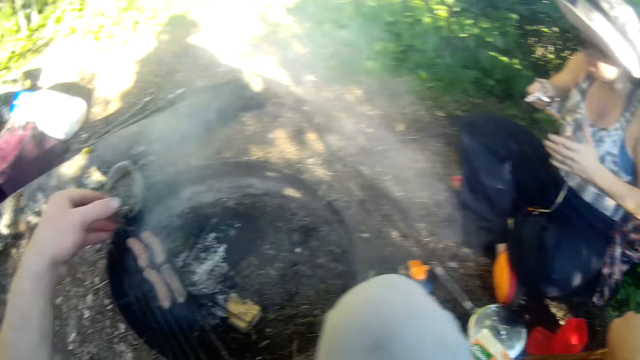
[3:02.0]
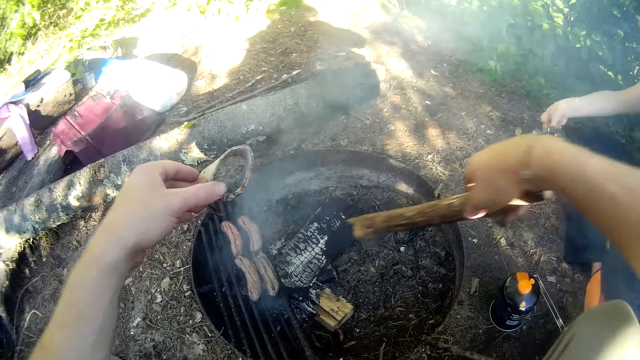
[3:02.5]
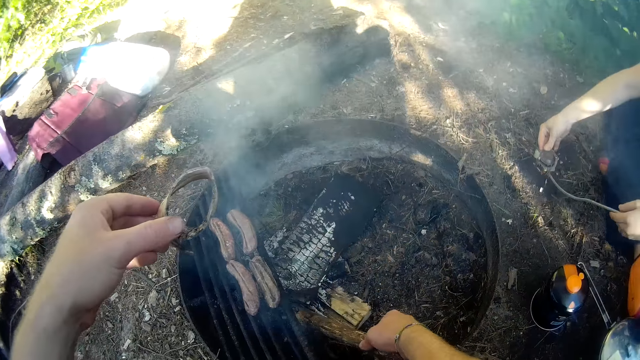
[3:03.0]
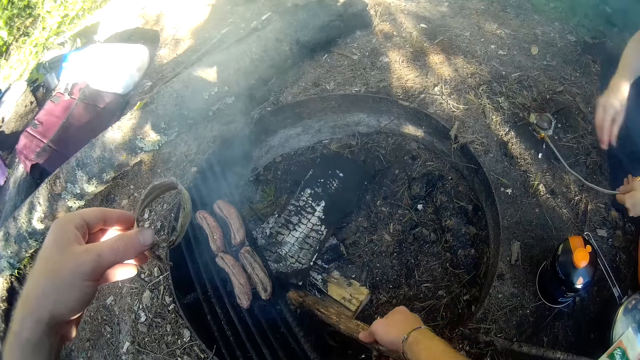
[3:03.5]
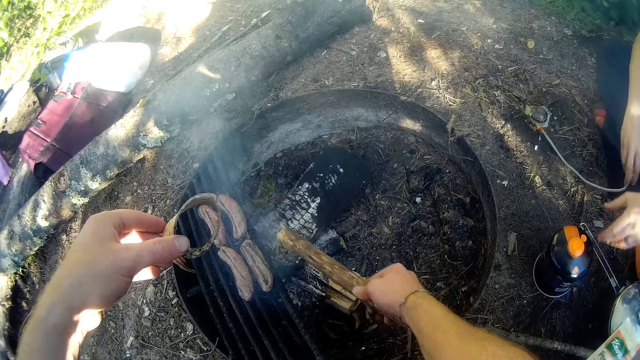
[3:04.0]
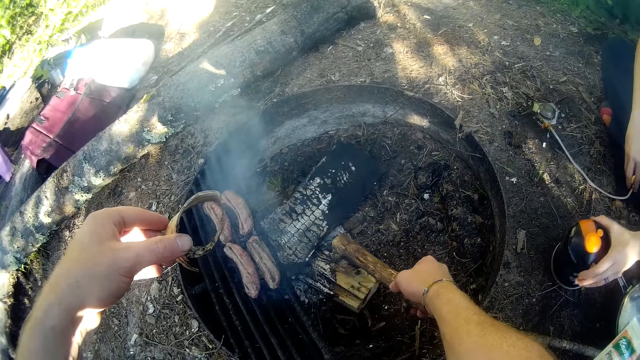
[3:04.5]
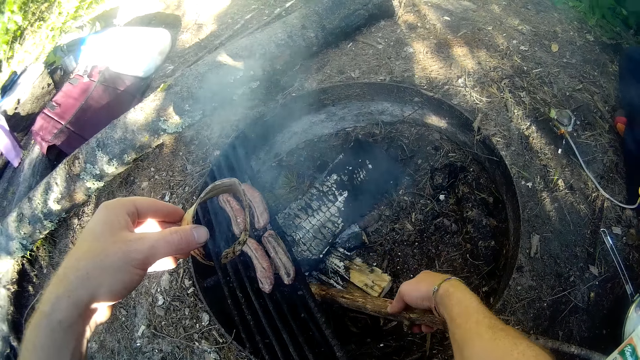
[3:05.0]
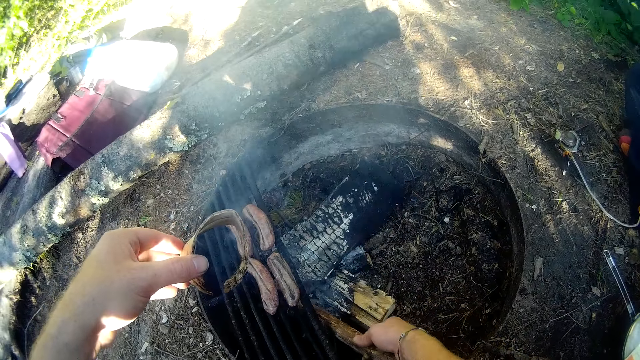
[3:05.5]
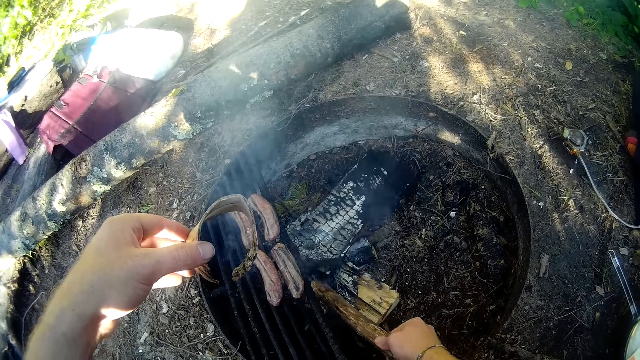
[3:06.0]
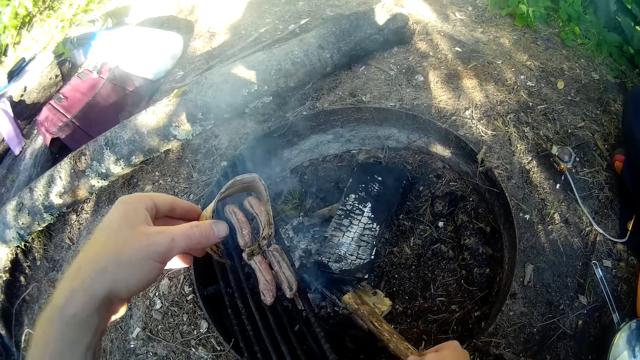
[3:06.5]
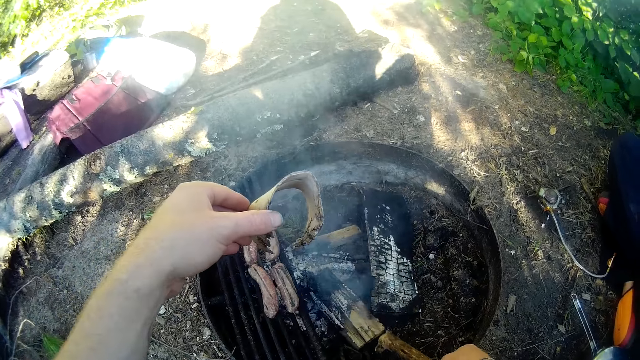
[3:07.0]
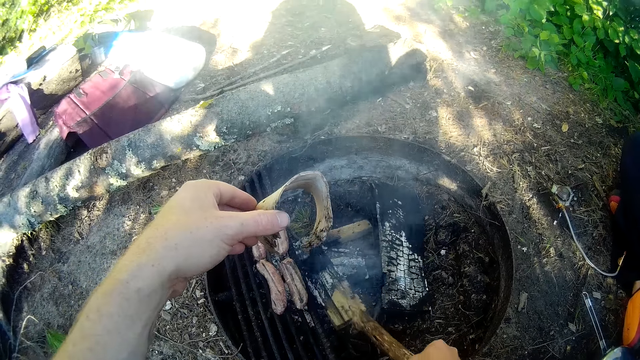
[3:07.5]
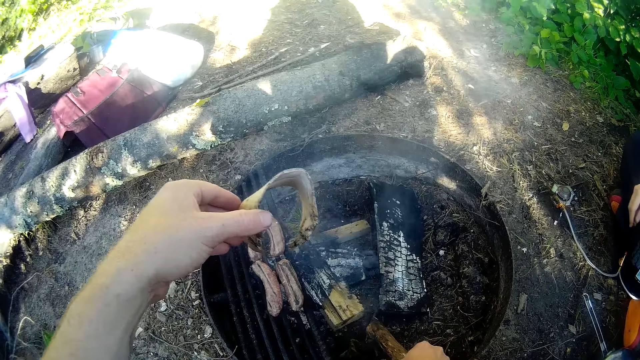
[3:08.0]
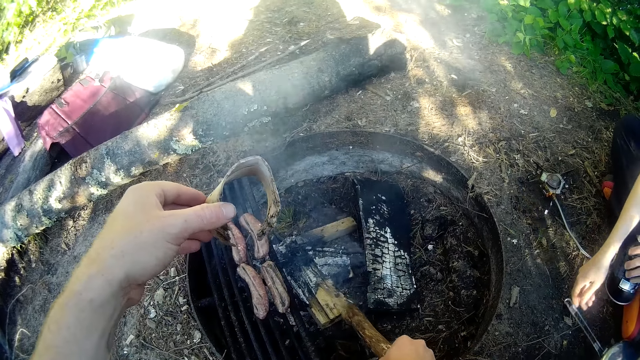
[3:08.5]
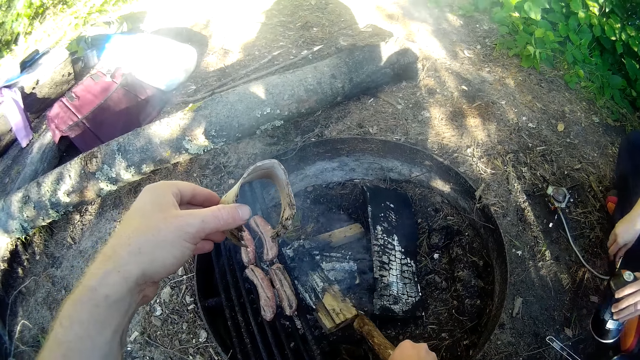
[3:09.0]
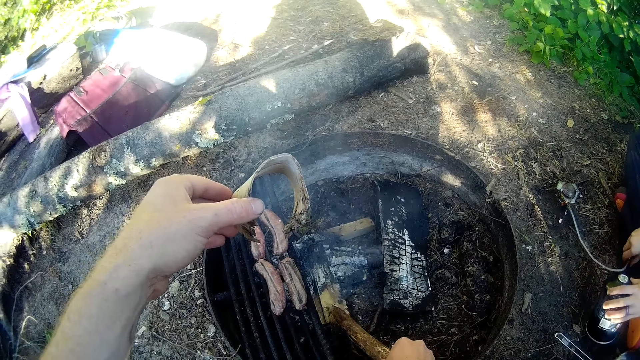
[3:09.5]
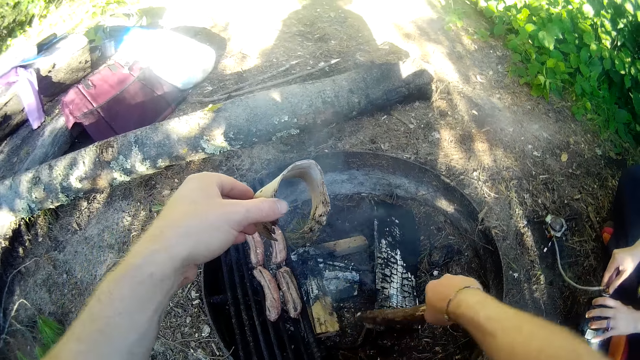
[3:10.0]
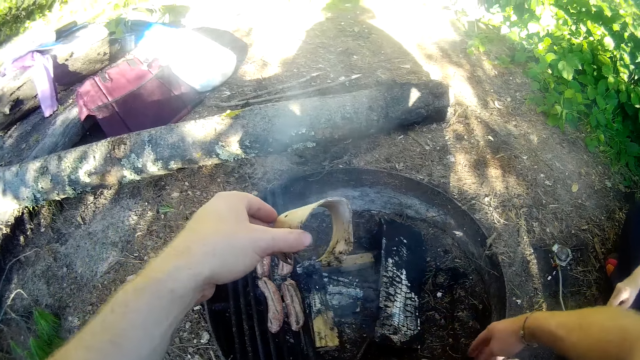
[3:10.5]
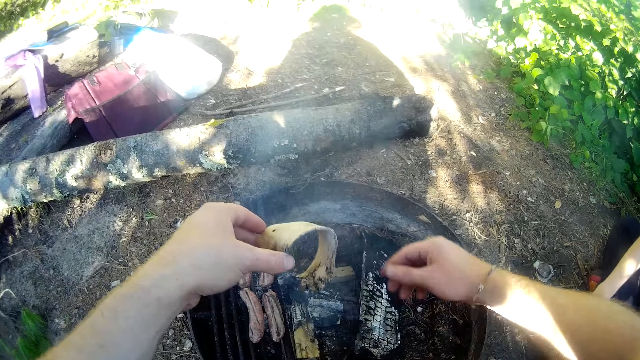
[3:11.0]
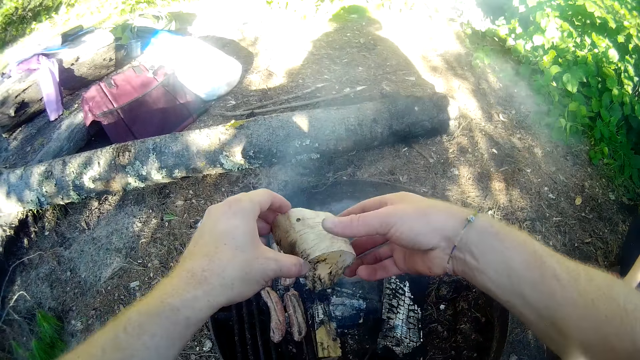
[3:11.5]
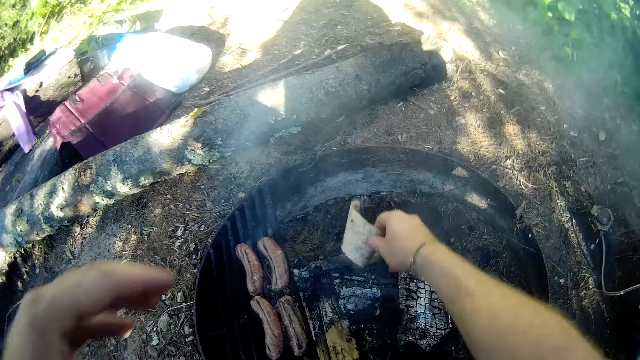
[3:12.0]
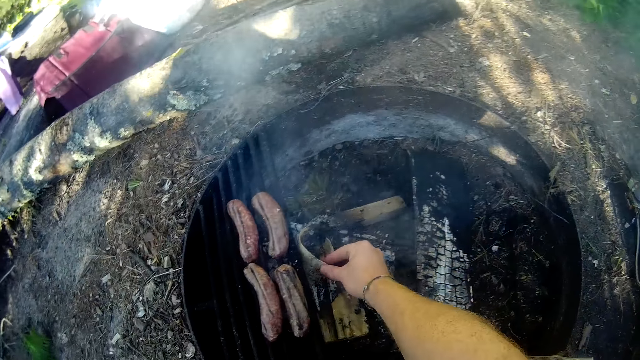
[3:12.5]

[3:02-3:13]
The camera wearer removes the fire wood. He adjusts the burnt wood on the floor with a stick in his right hand. He passes the piece of wood from his left hand to his right hand and places the piece of wood into the fire with his right hand.

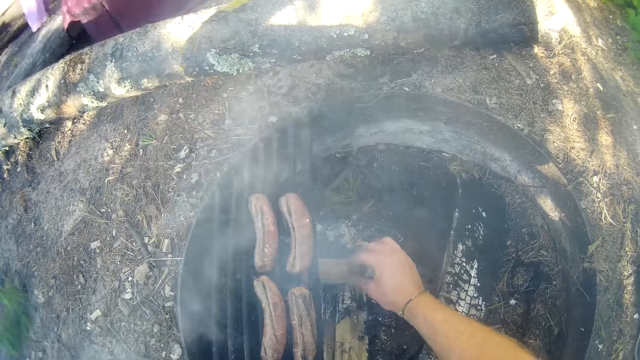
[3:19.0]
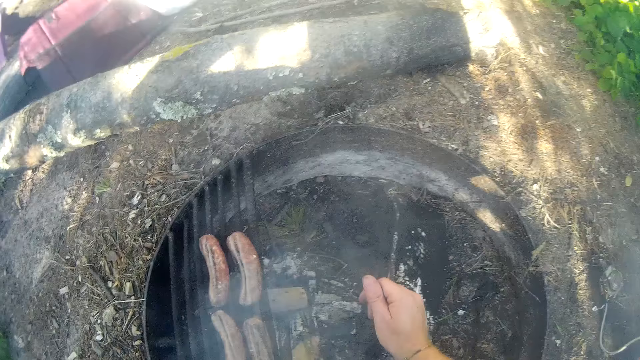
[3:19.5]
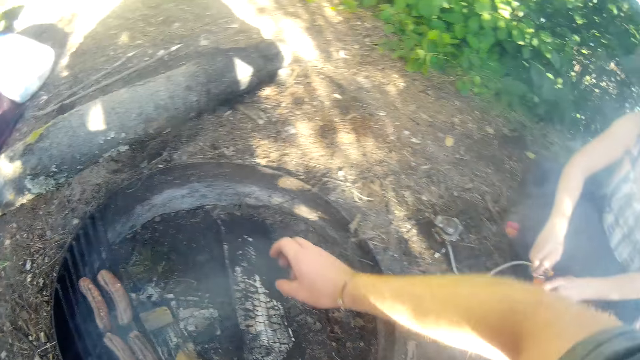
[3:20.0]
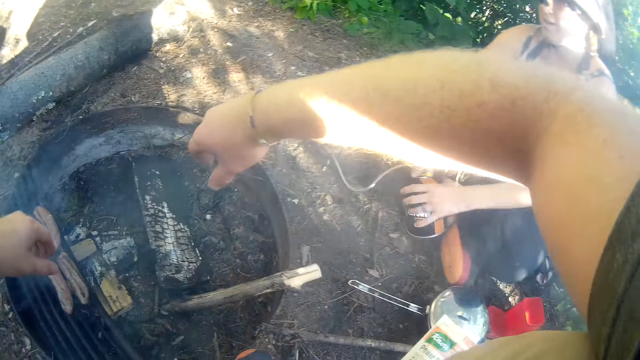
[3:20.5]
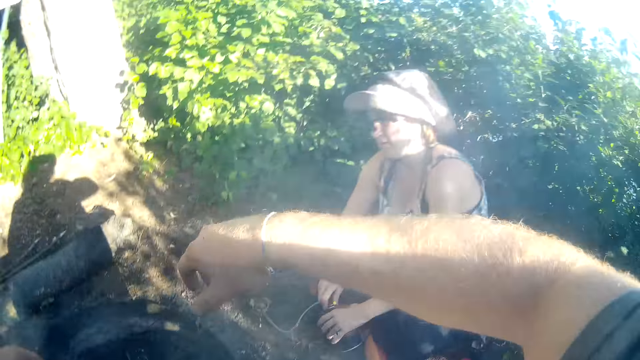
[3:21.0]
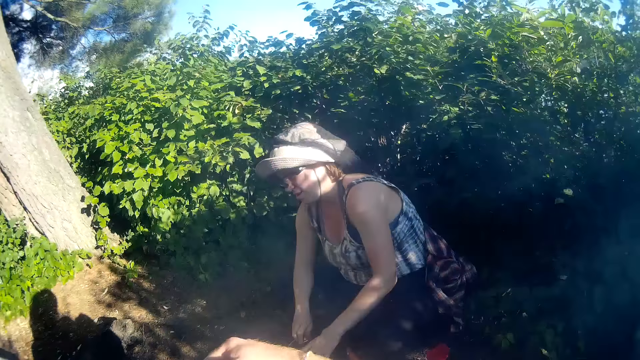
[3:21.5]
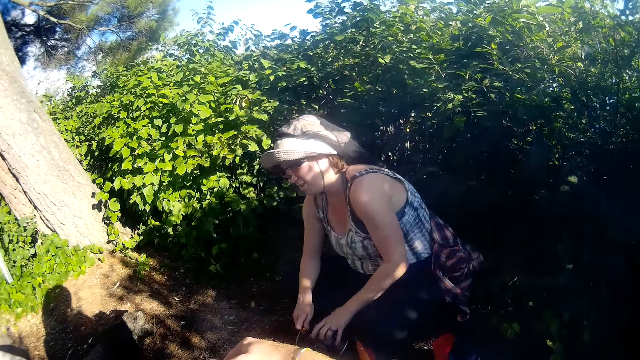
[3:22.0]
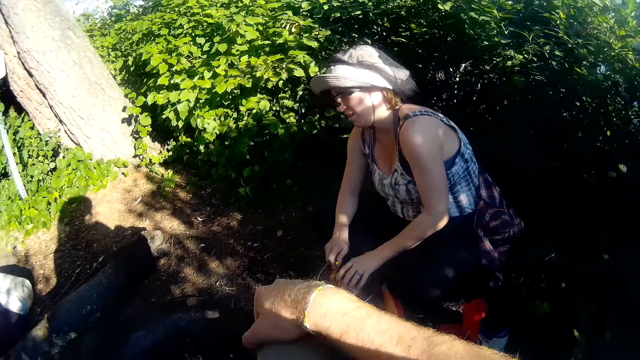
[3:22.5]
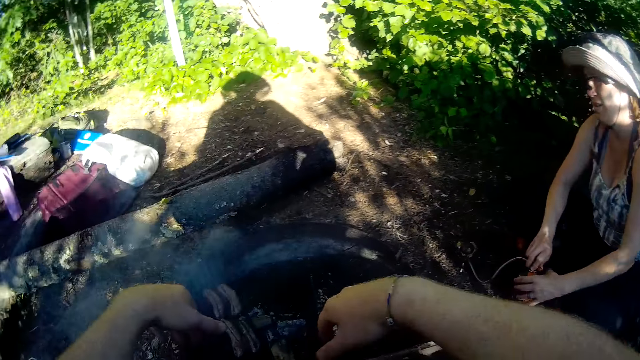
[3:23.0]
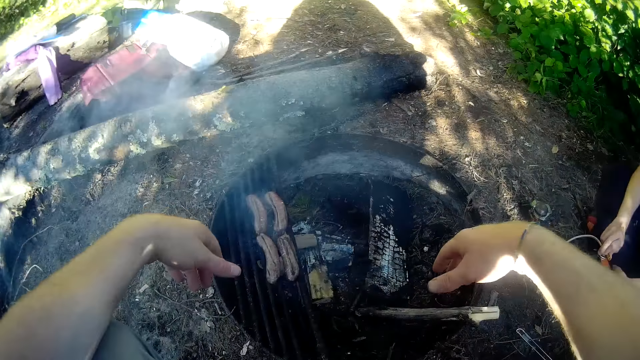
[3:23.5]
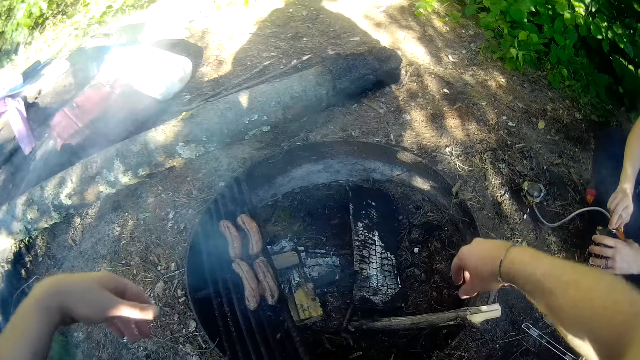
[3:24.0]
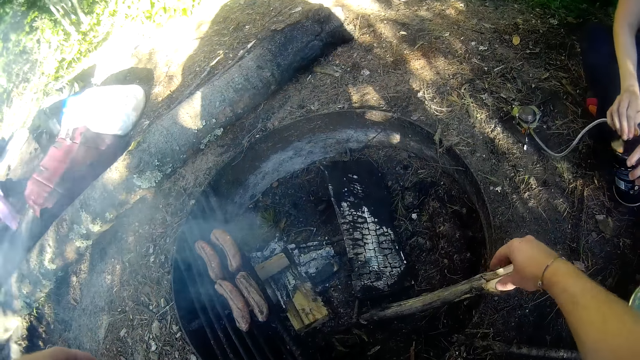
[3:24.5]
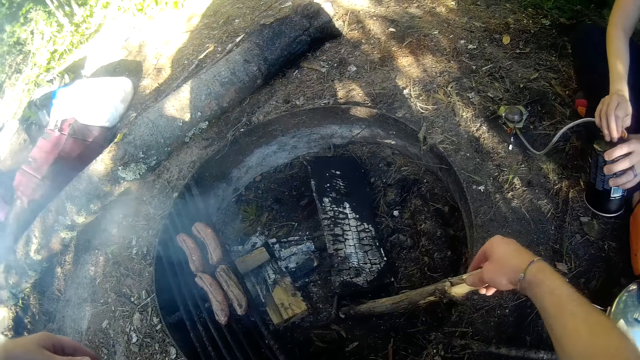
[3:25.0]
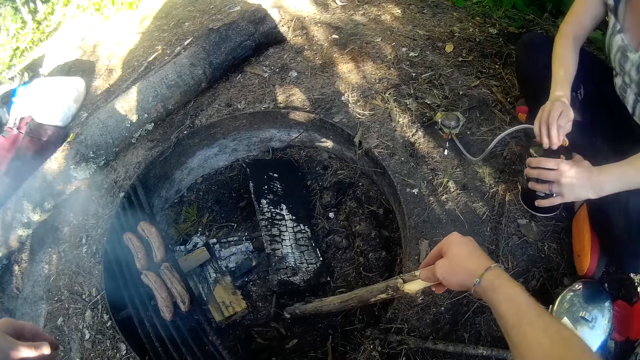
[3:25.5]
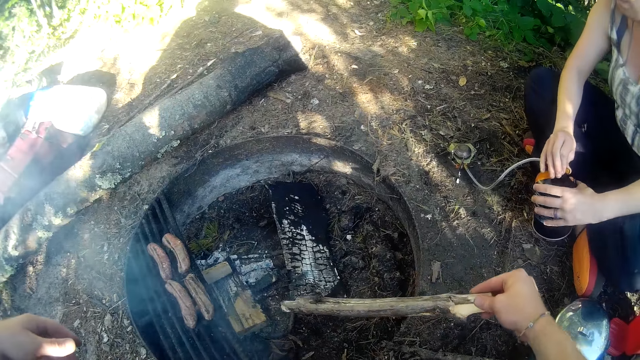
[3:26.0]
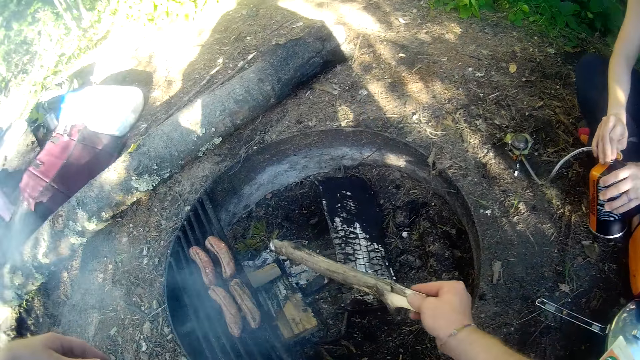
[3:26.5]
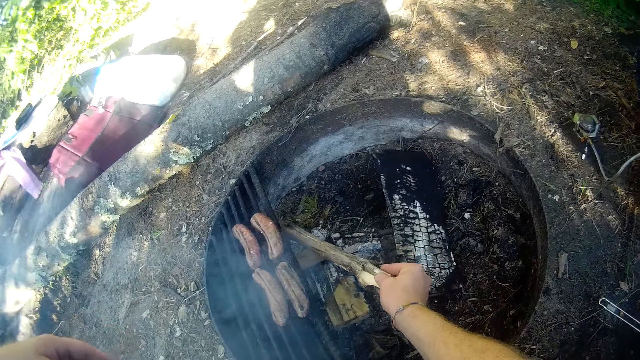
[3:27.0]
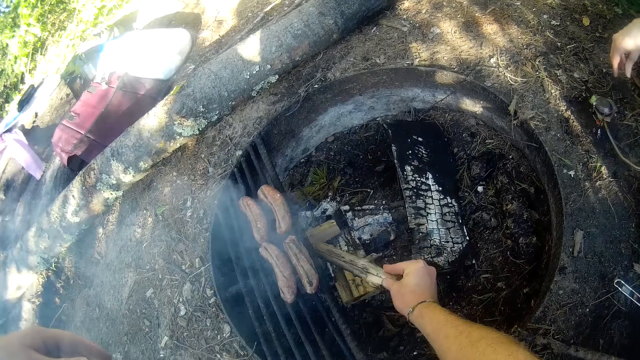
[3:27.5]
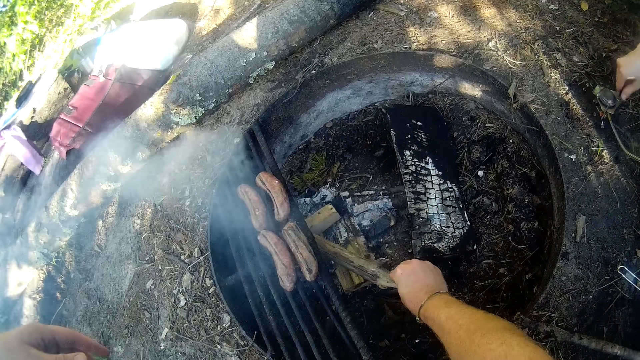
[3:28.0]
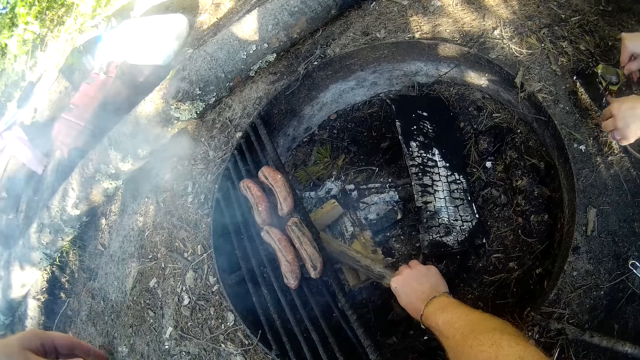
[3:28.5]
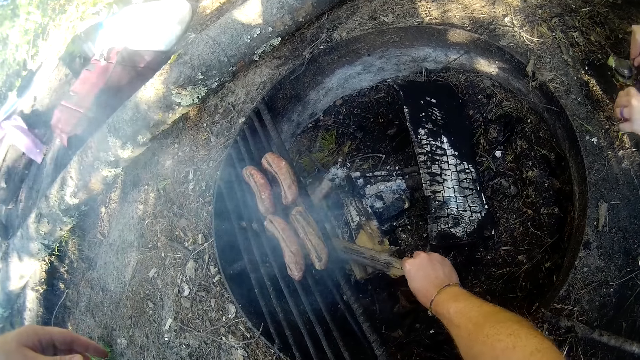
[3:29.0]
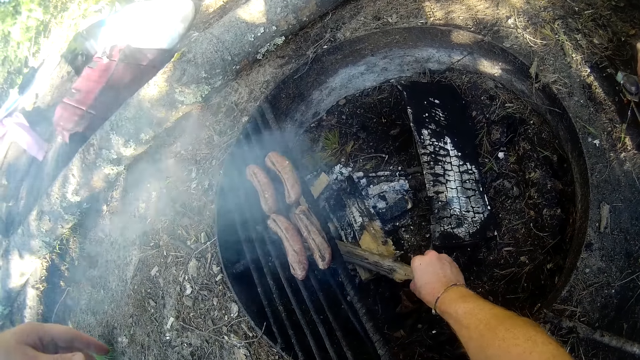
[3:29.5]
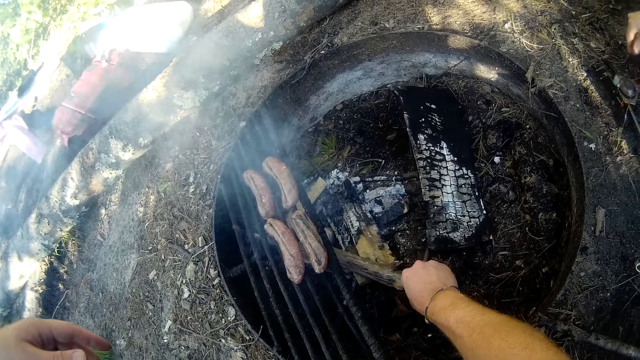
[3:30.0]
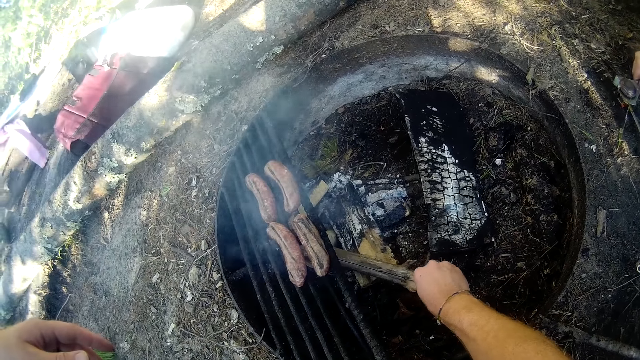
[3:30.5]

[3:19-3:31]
The woman opens the flask placed on the floor with both hands. The camera wearer looks at the woman and converses with the woman. He repositions another piece of wood into the fire with his right hand. He picks up the piece of wood.
